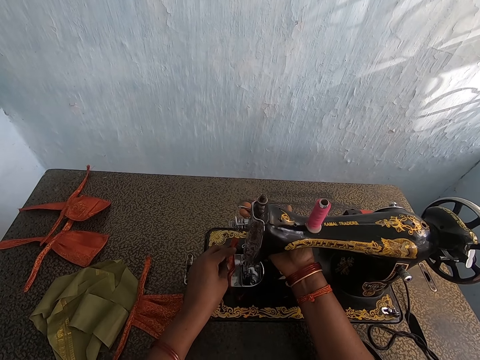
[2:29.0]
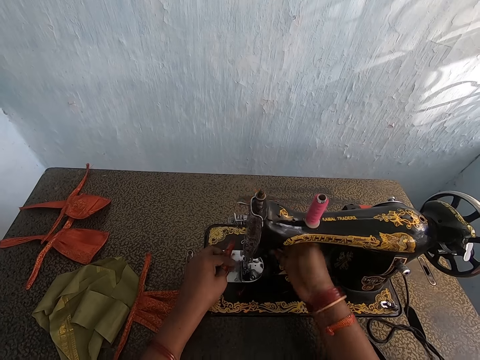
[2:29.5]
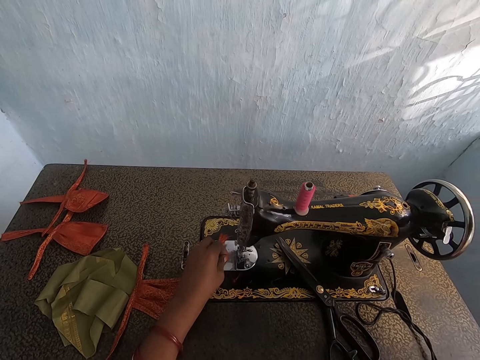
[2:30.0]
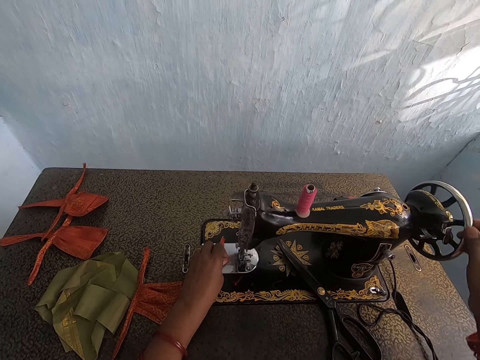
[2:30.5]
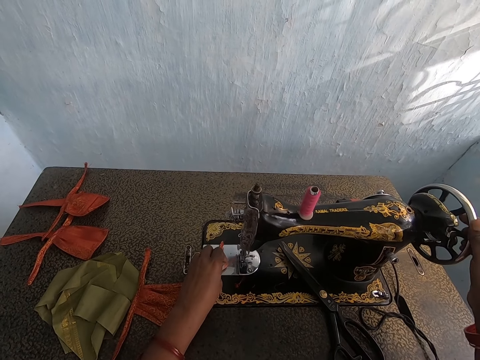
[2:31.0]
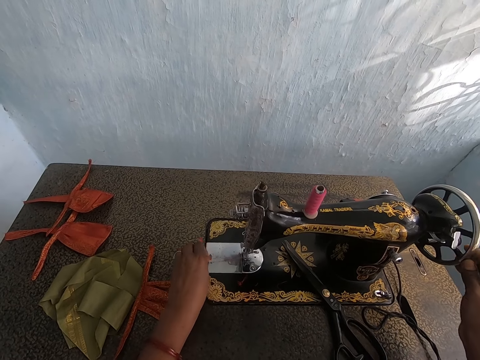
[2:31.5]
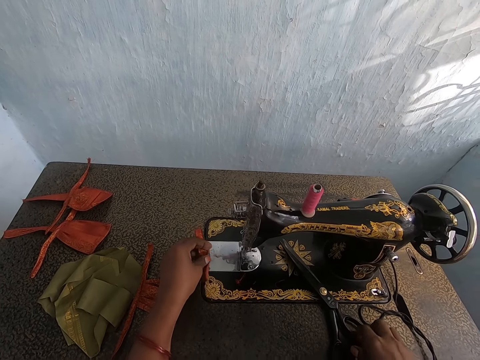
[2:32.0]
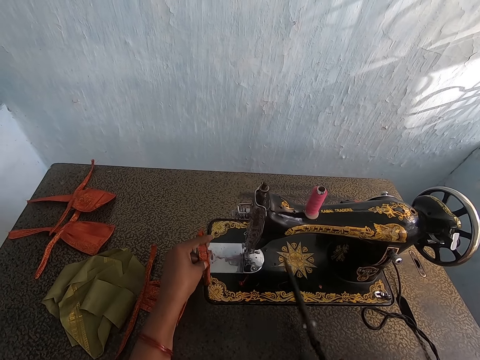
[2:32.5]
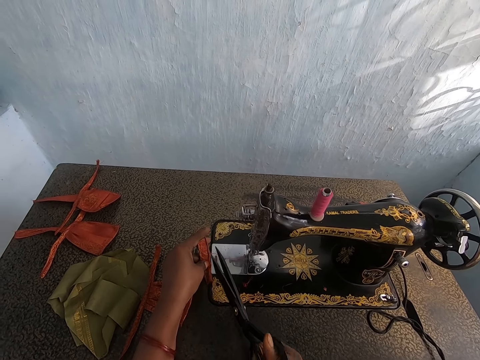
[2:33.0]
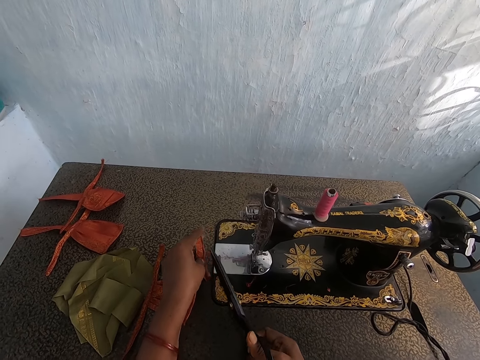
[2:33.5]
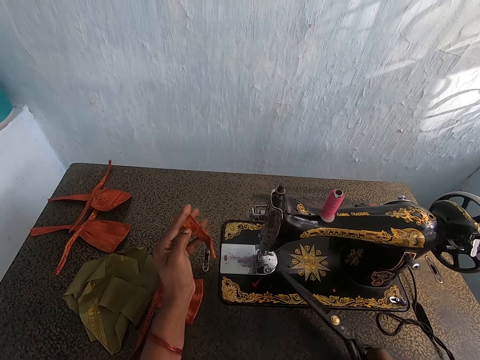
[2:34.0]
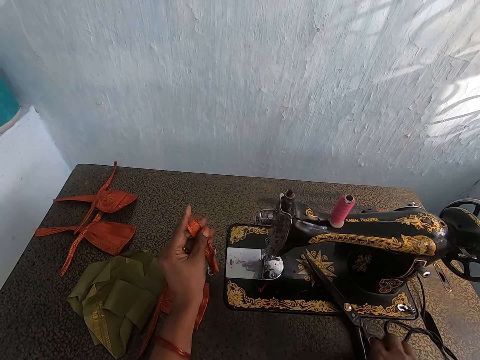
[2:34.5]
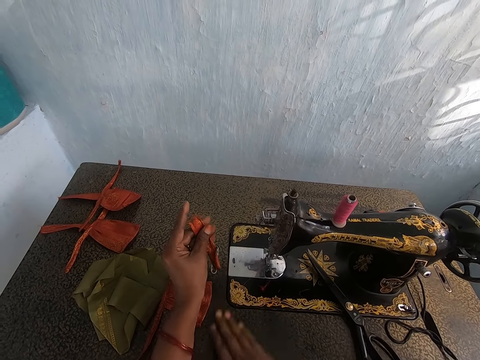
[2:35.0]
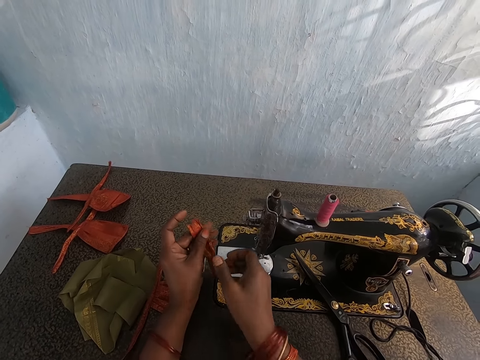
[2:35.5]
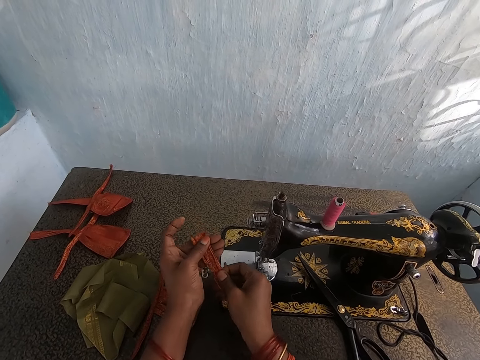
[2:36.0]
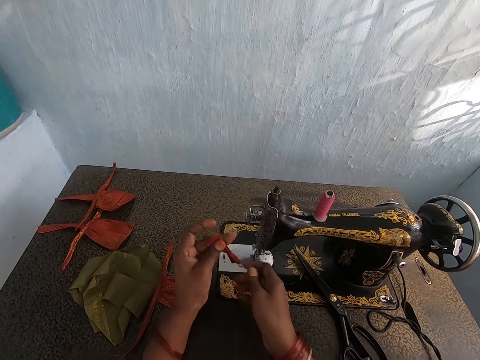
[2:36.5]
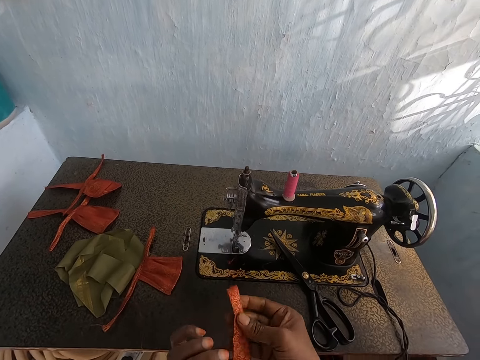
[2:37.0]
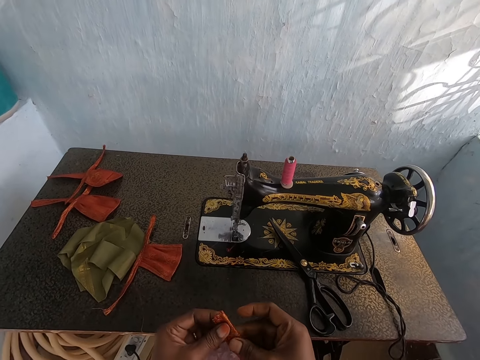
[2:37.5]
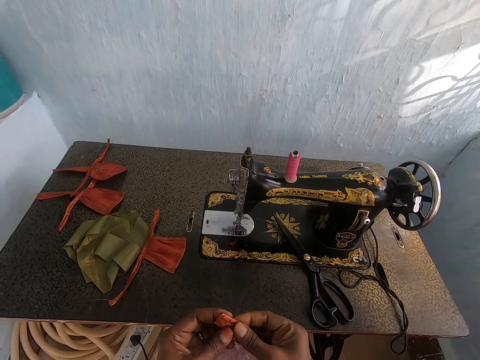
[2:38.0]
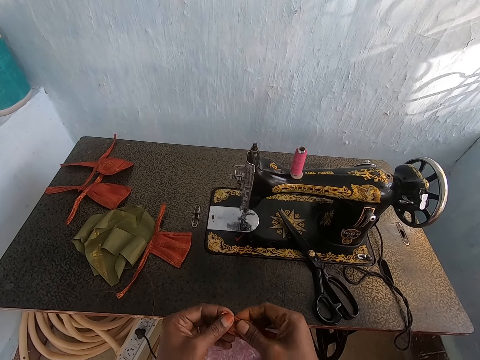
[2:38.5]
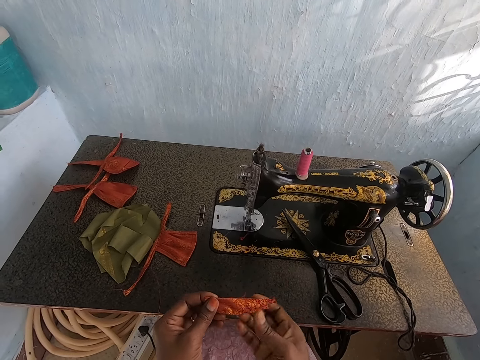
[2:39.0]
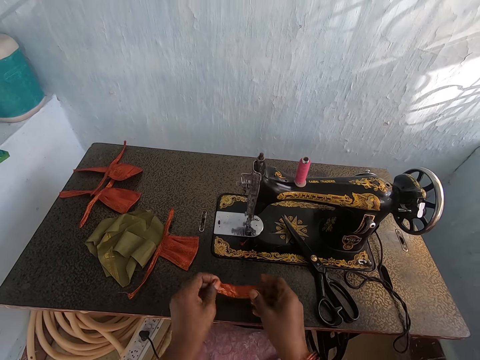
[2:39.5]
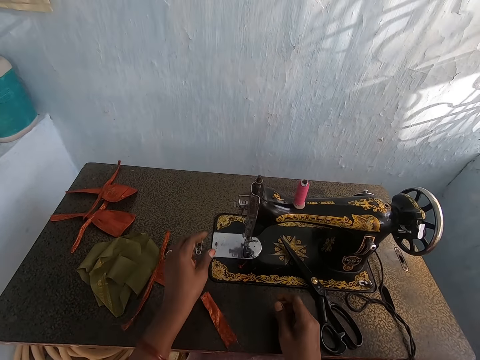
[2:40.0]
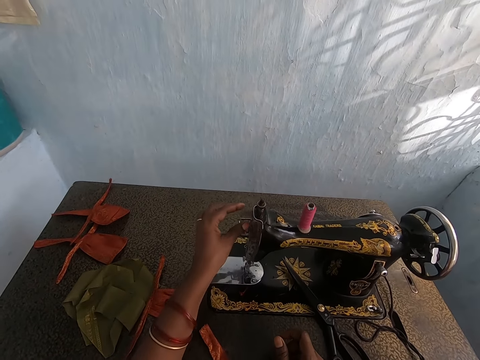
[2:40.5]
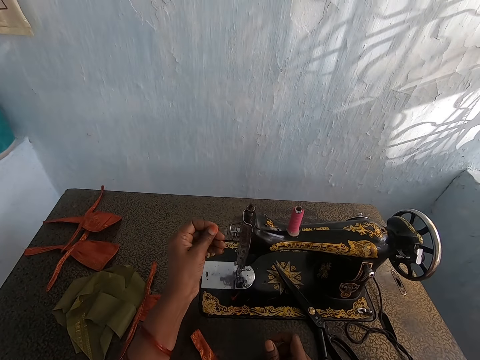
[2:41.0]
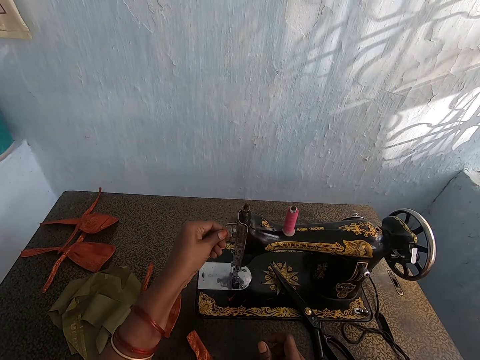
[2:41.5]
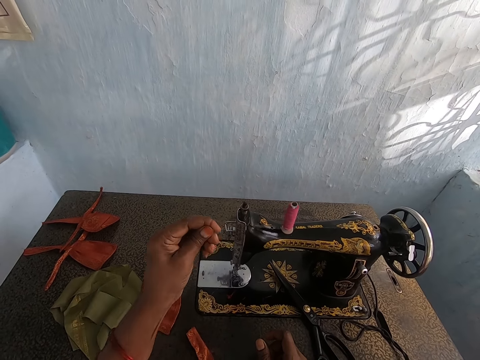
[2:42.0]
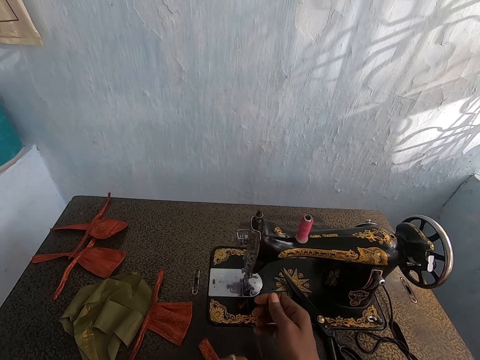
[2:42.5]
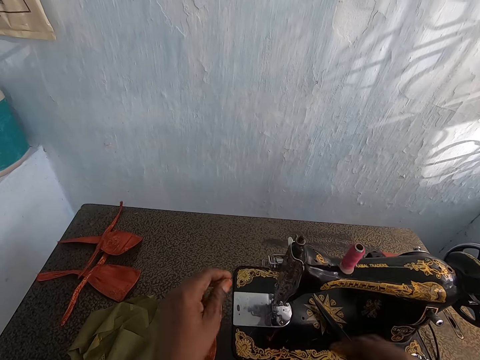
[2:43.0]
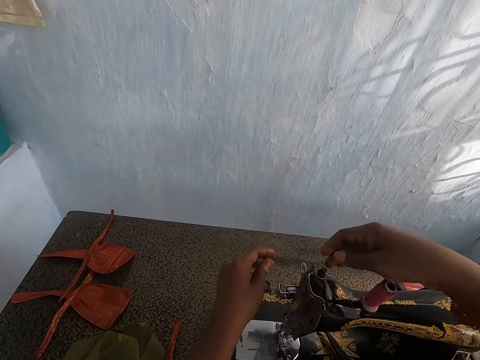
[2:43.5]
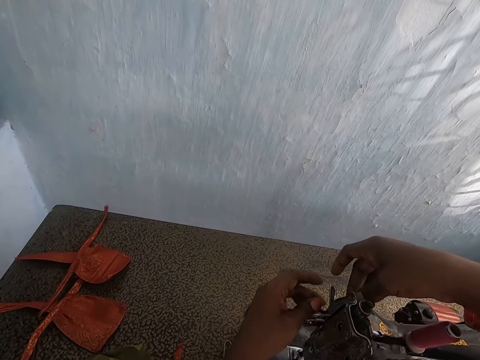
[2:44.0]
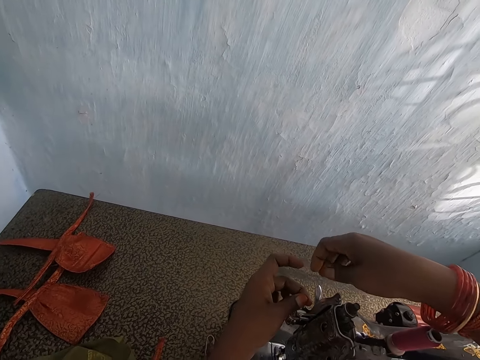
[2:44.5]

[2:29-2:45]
The camera wearer raises the presser bar lifter on the sewing machine with her right hand. She holds the fabric on the sewing machine with her left hand. She turns the balance wheel of the sewing machine with her right hand. She removes the fabric on the sewing machine with her left hand. She picks up the pair of scissors from the sewing machine with her right hand. She cuts the thread from the fabric with the pair of scissors in her right hand. She drops the pair of scissors on the sewing machine with her right hand. She dusts the sewing machine with her right hand. She turns the fabric over with both hands. She folds the cloth. She drops the fabric on the table with her hands. She pulls the thread from the thread take-up lever on the sewing machine with her left hand. She holds the thread.

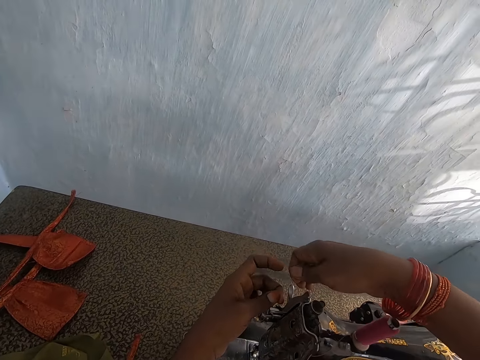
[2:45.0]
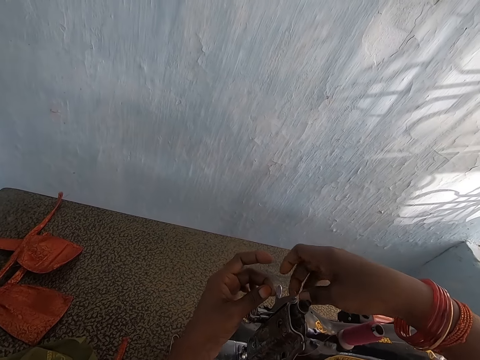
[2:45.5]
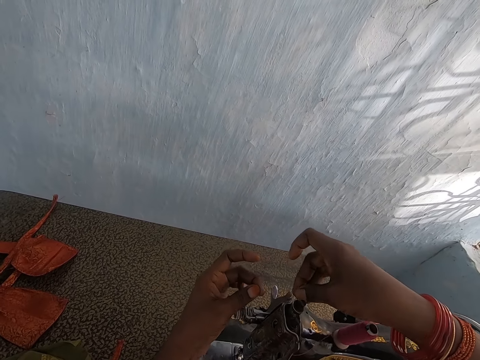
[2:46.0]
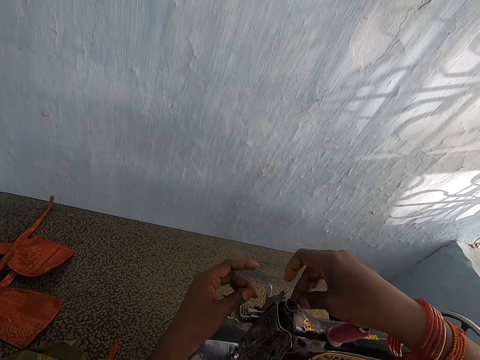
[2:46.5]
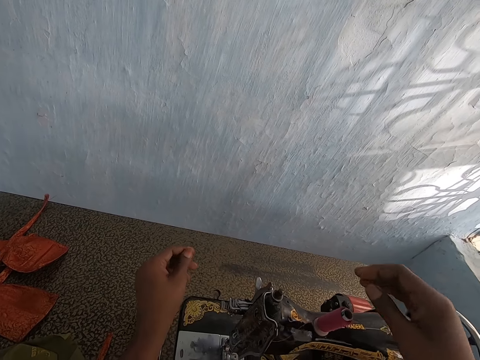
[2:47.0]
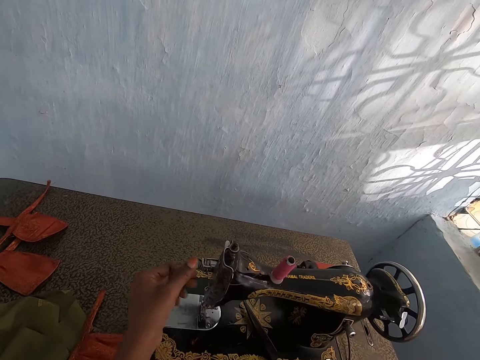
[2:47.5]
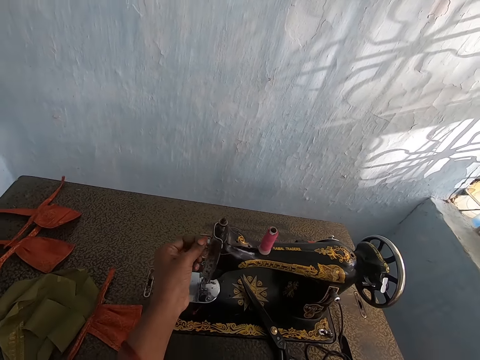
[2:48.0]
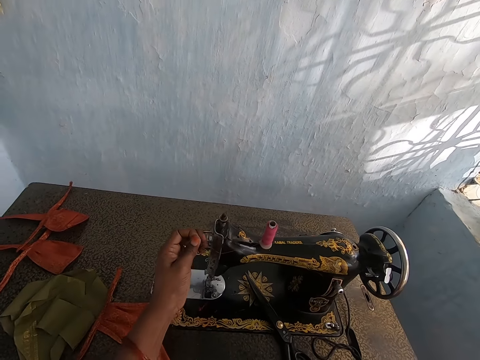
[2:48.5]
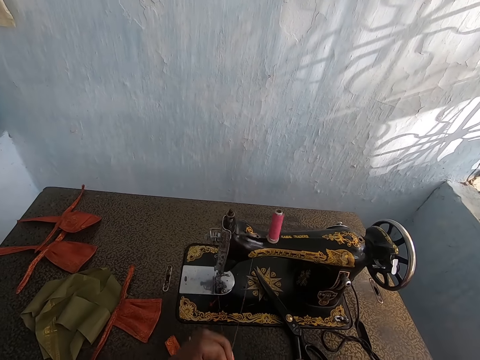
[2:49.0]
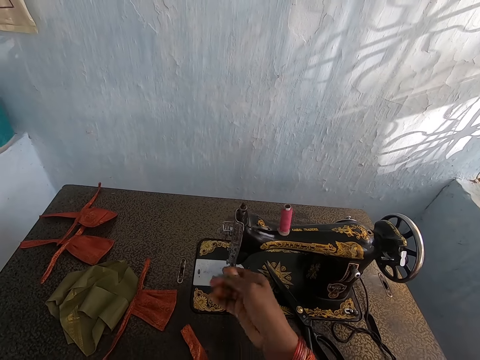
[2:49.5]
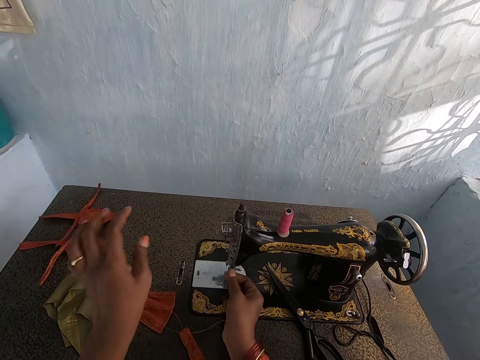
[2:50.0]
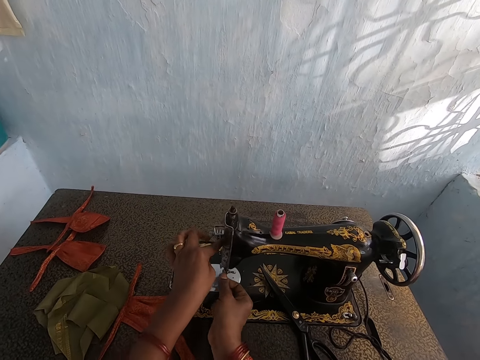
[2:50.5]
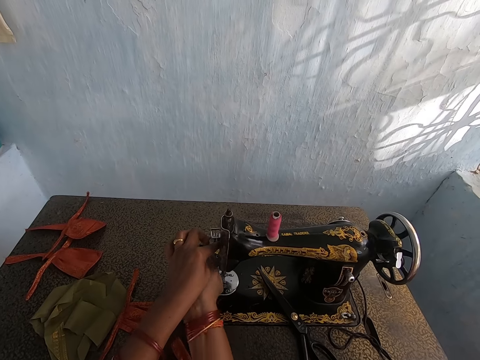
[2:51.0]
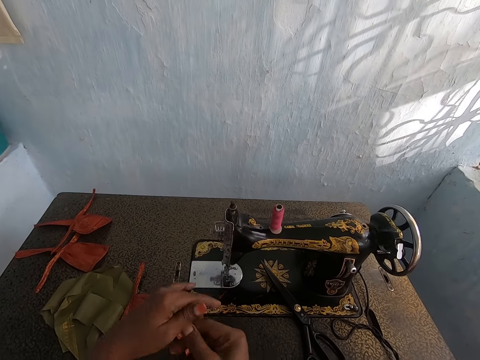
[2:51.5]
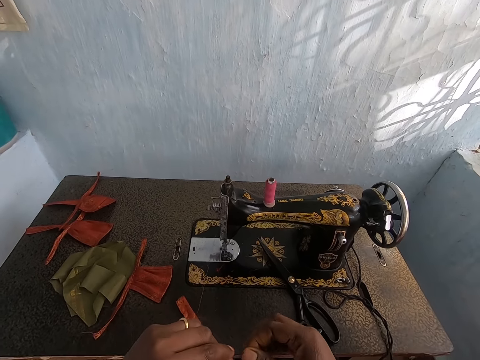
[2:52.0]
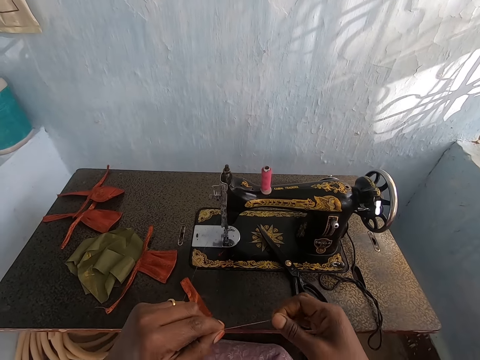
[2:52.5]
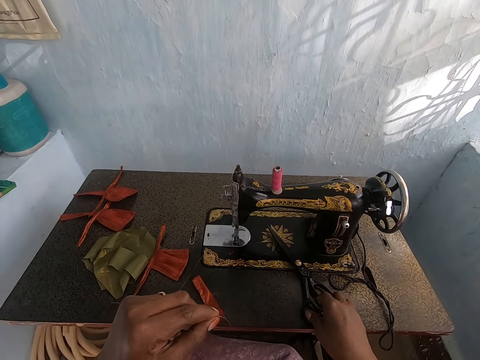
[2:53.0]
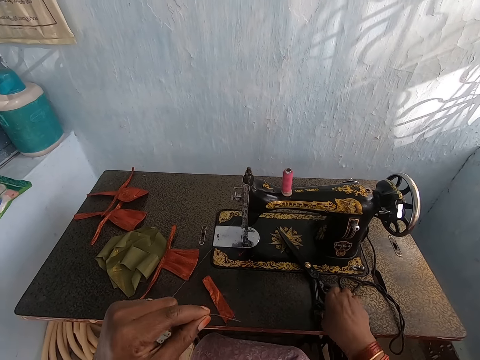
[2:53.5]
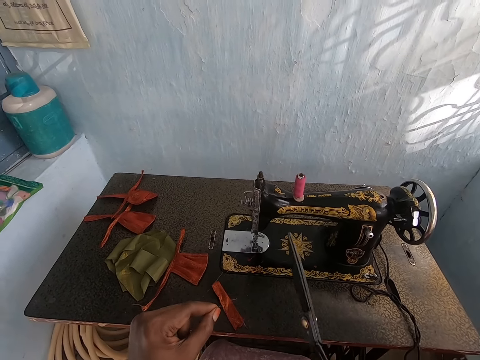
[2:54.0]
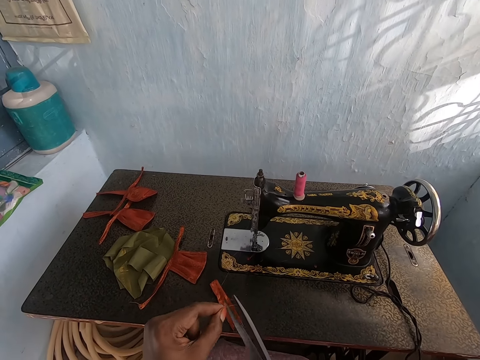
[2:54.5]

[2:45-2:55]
The camera wearer sets the thread in the thread guide of the sewing machine with her hands. She pulls the thread from the thread take-up lever on the sewing machine with her left hand. She puts the thread in the tension disk of the sewing machine with both hands. She picks up the pair of scissors from the sewing machine with her right hand.
